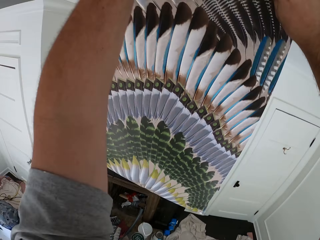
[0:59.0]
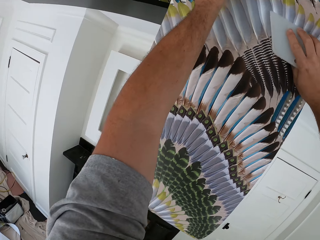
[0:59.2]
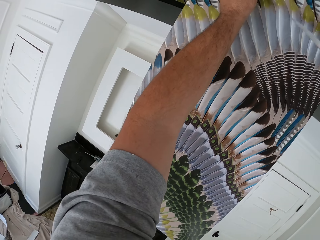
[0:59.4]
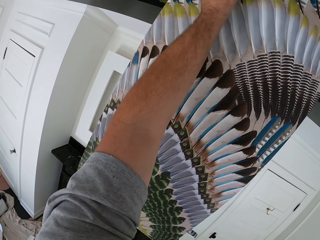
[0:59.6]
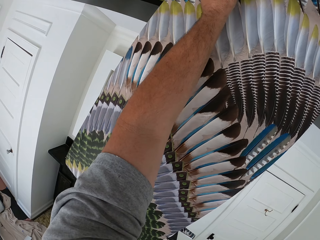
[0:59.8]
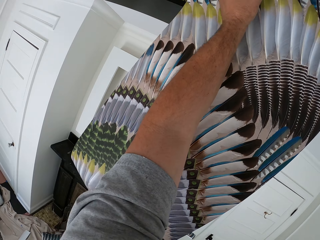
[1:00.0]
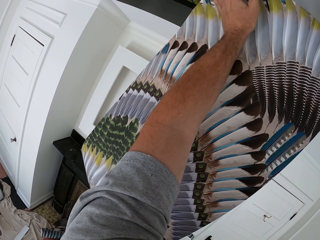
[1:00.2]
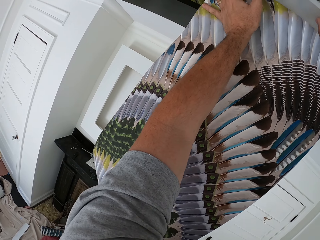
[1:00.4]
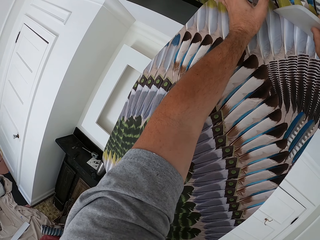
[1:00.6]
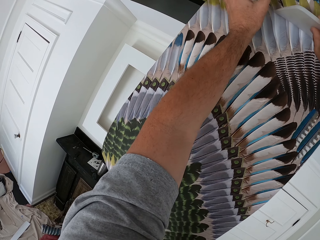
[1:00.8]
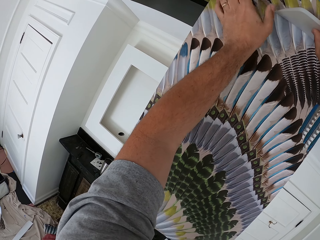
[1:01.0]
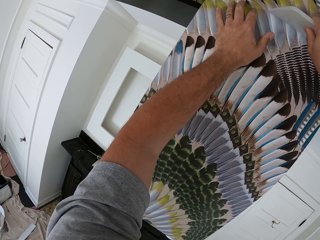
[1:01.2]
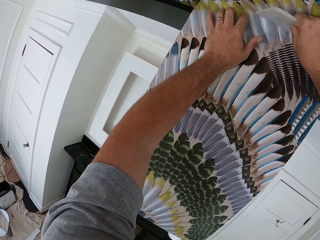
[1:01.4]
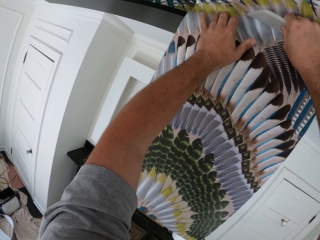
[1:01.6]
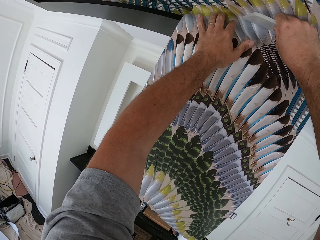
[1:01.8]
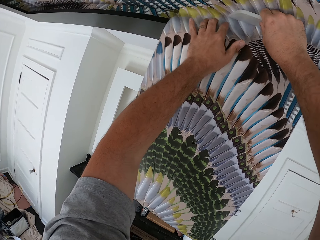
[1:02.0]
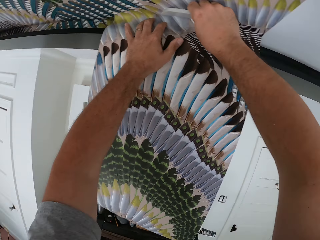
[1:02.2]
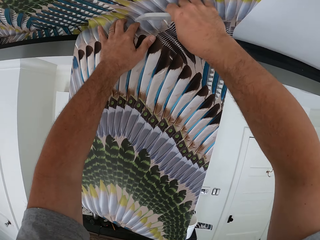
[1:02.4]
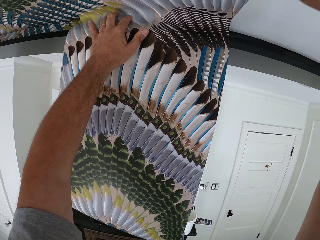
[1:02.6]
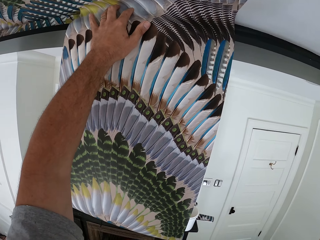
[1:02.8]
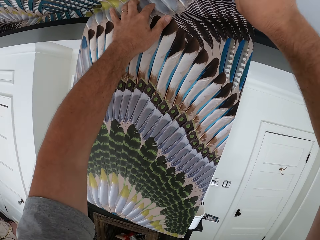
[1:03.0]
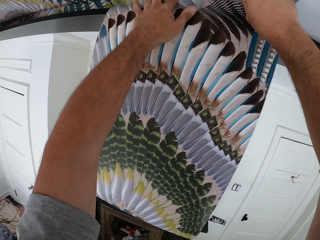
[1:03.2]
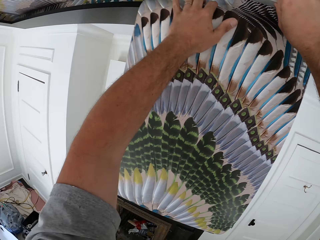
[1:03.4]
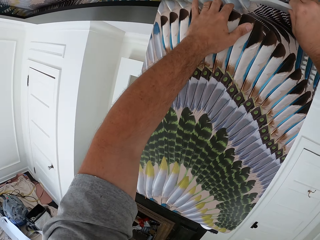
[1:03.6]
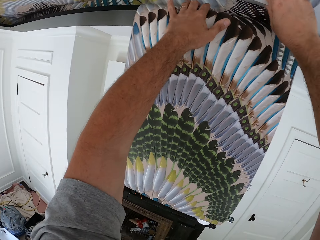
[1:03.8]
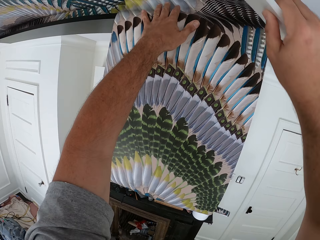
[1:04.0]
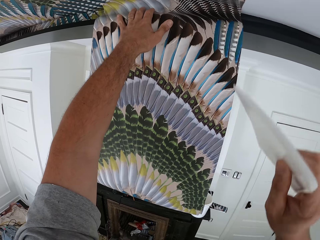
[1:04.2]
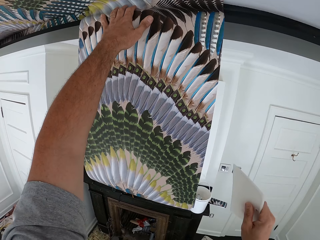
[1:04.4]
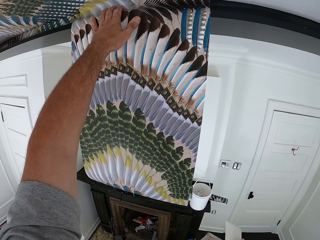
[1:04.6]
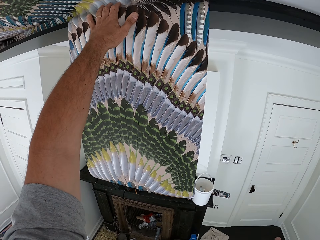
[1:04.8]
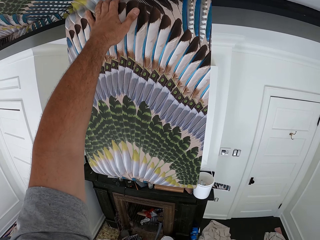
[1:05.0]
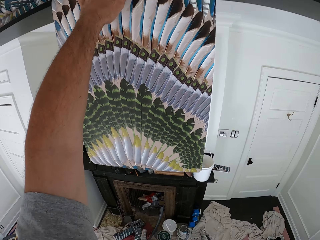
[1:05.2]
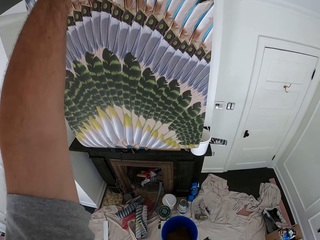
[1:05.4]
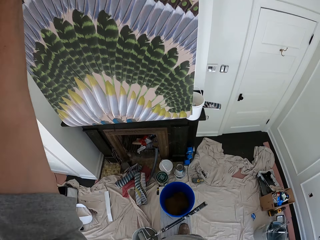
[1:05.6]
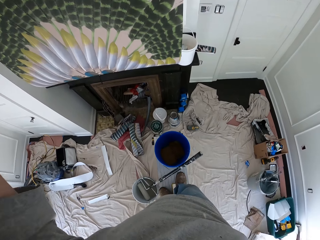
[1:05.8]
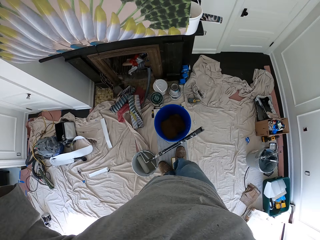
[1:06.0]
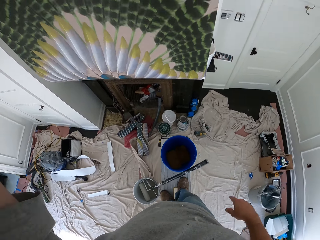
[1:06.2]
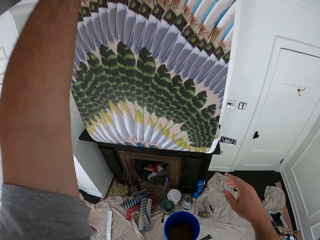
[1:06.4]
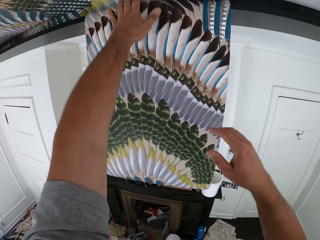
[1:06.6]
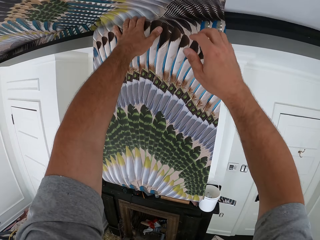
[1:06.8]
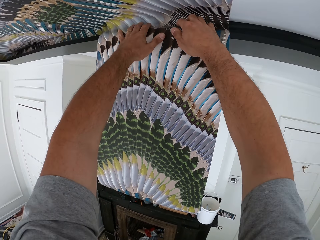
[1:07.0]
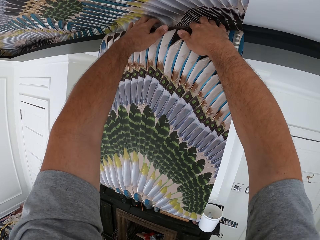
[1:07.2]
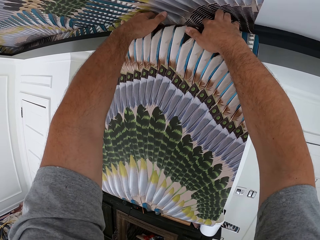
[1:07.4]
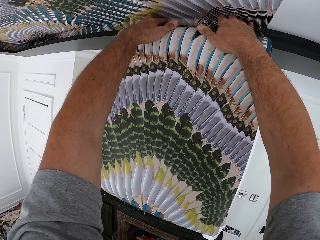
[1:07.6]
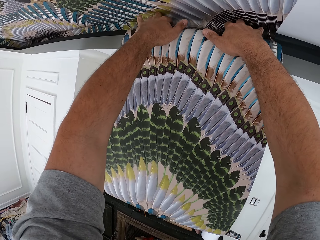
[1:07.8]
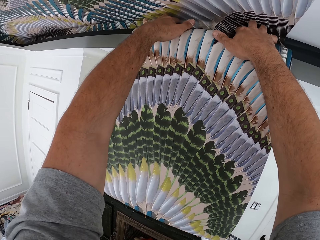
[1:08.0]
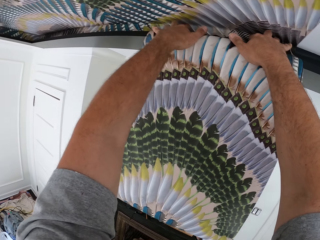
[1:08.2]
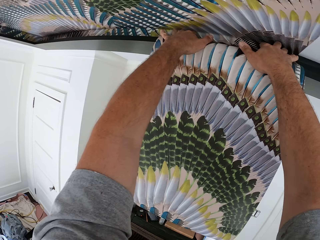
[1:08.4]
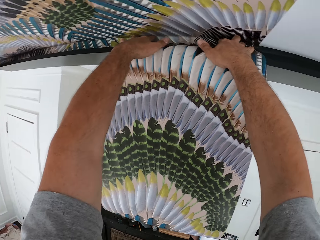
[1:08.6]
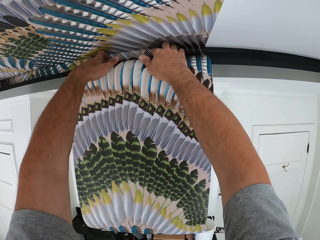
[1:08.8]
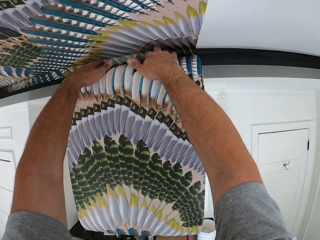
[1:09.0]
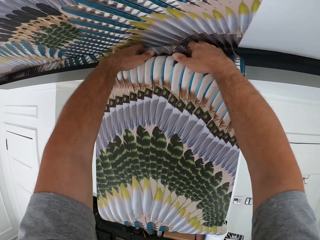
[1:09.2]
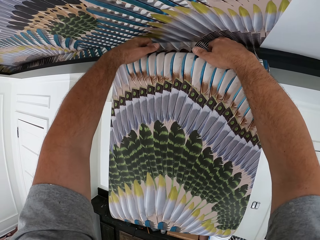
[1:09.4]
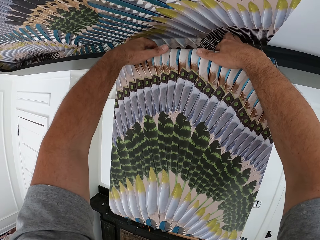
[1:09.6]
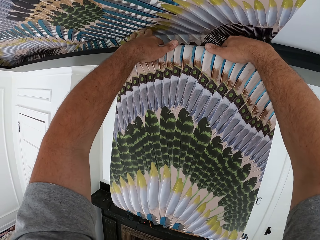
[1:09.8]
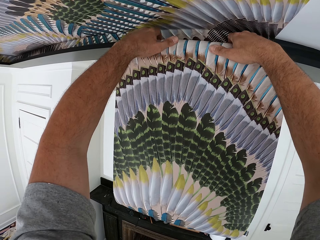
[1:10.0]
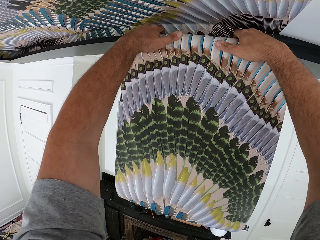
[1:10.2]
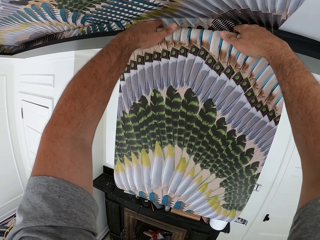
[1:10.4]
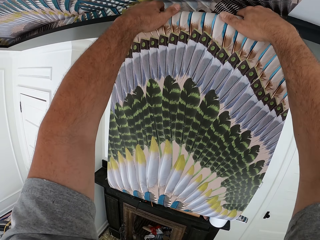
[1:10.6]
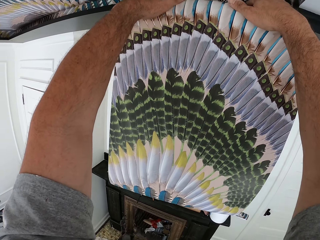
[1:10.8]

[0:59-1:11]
The camera wearer makes a step on the bench. He sticks the wallpaper on the ceiling and rubs the wallpaper using something. He puts a scraper in his pocket. He applies the wallpaper on the ceiling with both hands.

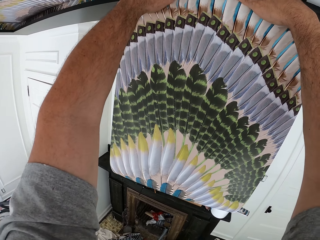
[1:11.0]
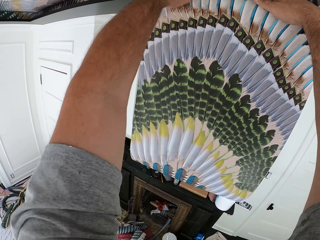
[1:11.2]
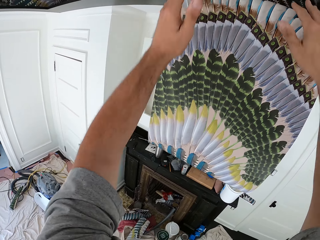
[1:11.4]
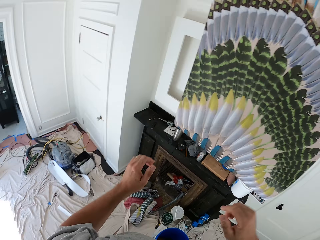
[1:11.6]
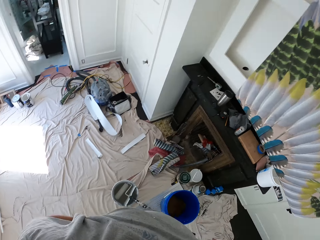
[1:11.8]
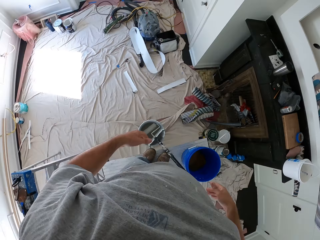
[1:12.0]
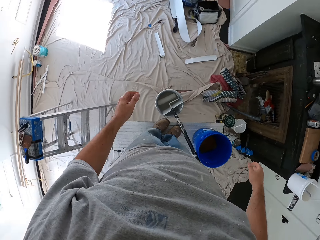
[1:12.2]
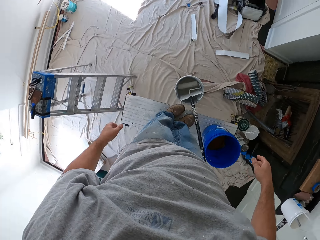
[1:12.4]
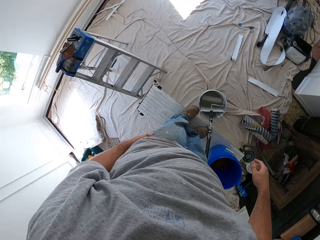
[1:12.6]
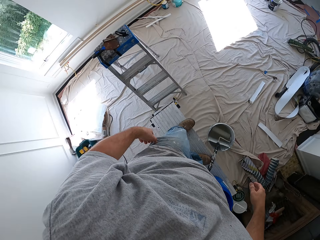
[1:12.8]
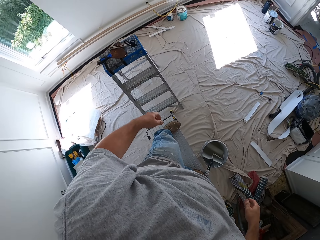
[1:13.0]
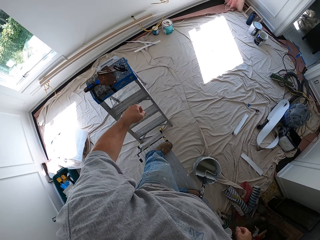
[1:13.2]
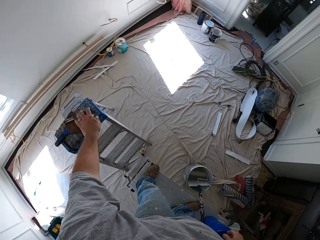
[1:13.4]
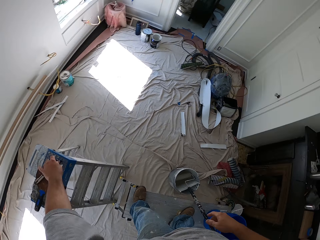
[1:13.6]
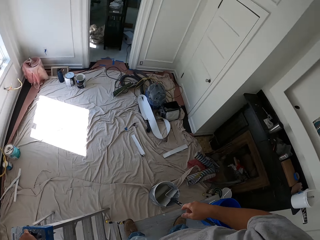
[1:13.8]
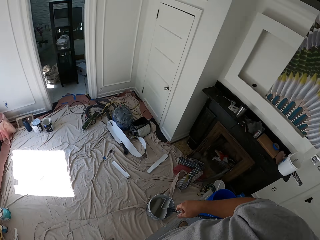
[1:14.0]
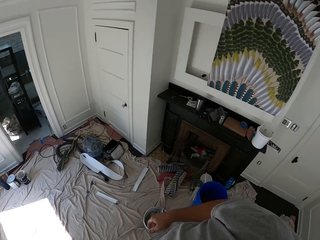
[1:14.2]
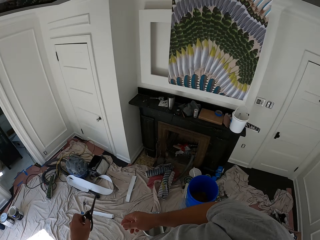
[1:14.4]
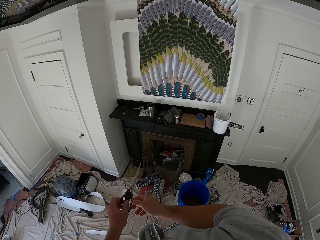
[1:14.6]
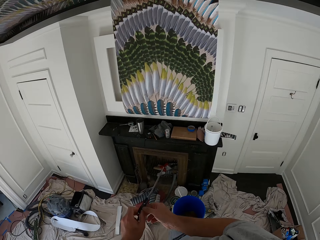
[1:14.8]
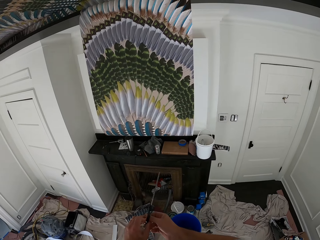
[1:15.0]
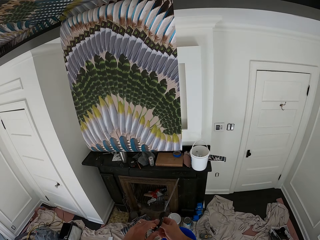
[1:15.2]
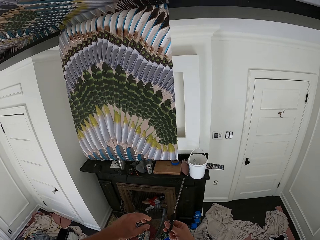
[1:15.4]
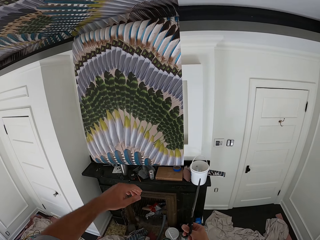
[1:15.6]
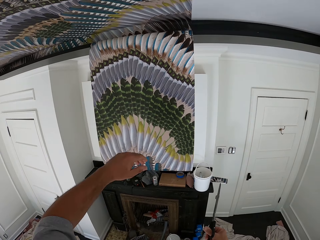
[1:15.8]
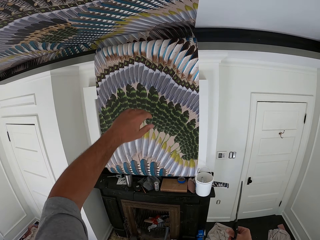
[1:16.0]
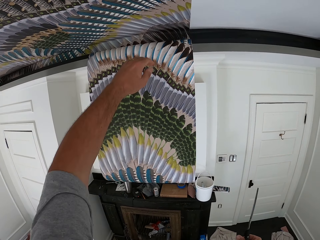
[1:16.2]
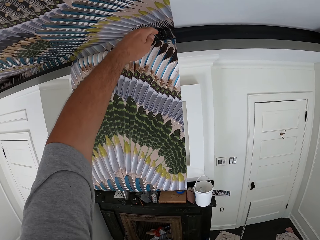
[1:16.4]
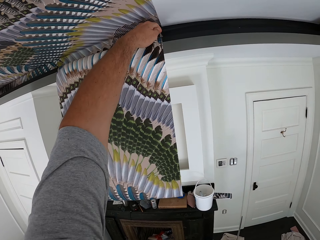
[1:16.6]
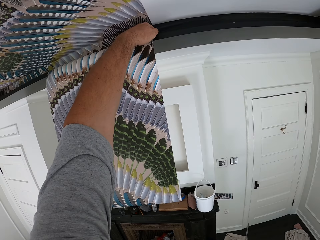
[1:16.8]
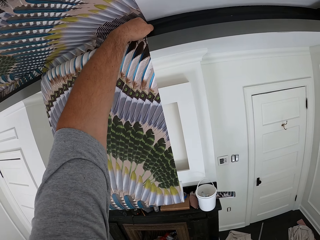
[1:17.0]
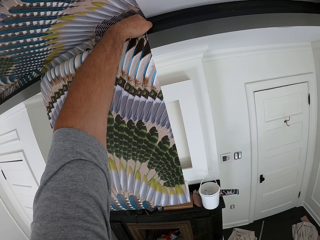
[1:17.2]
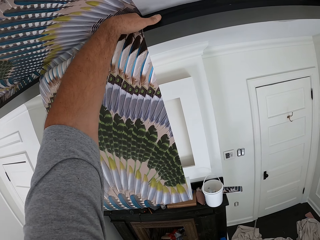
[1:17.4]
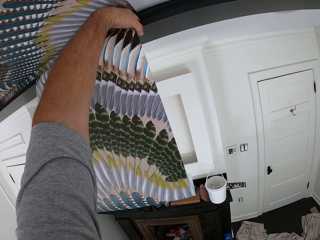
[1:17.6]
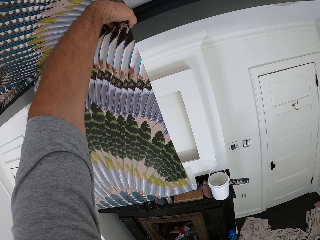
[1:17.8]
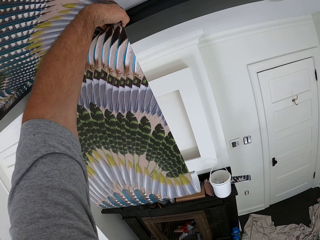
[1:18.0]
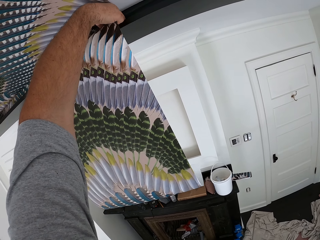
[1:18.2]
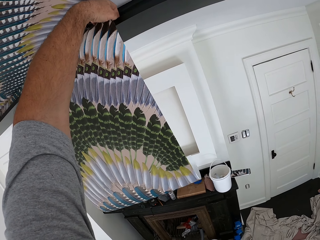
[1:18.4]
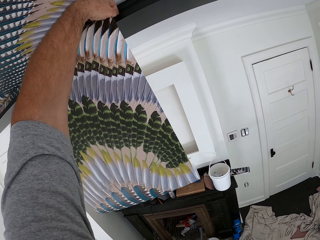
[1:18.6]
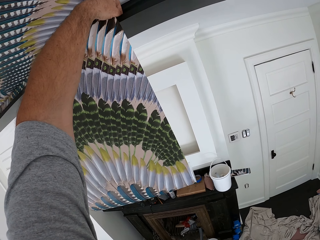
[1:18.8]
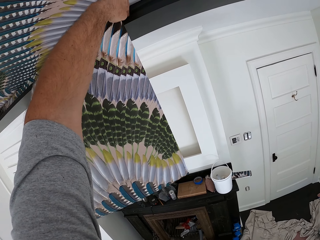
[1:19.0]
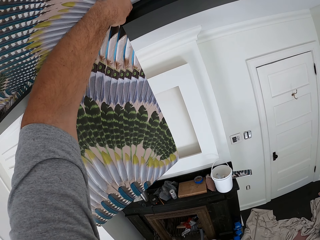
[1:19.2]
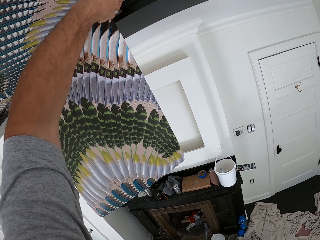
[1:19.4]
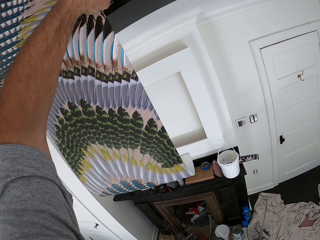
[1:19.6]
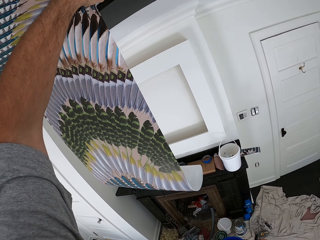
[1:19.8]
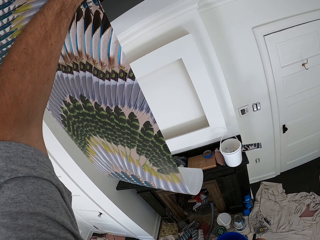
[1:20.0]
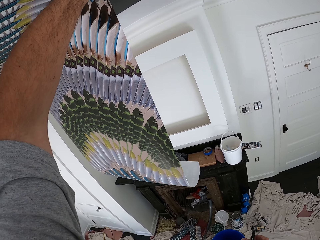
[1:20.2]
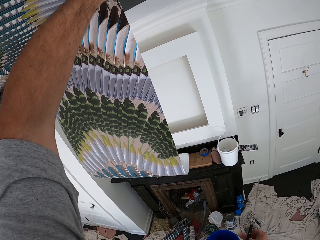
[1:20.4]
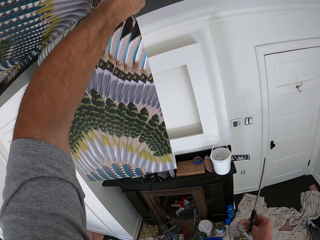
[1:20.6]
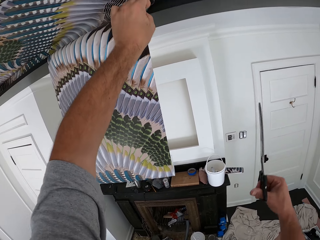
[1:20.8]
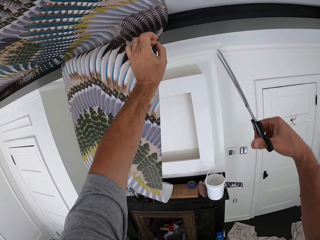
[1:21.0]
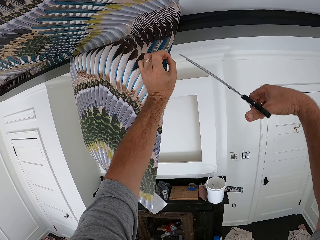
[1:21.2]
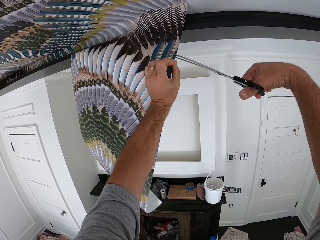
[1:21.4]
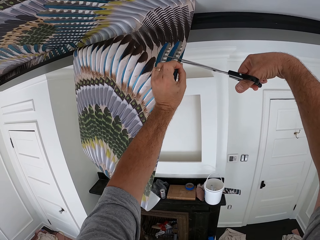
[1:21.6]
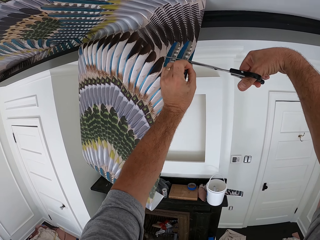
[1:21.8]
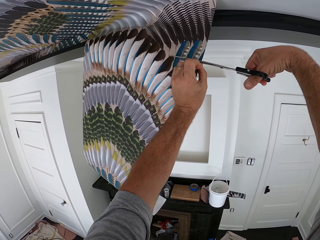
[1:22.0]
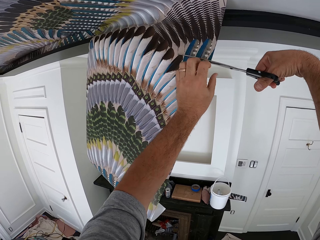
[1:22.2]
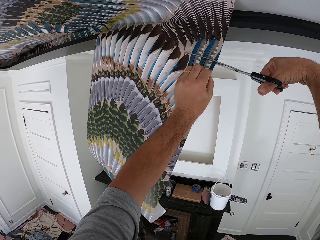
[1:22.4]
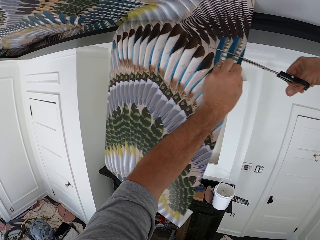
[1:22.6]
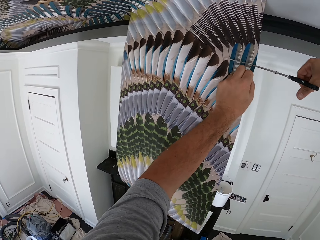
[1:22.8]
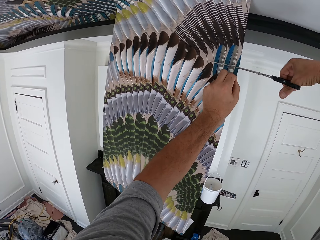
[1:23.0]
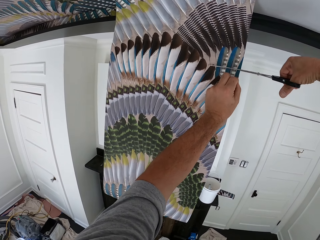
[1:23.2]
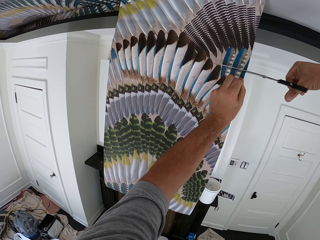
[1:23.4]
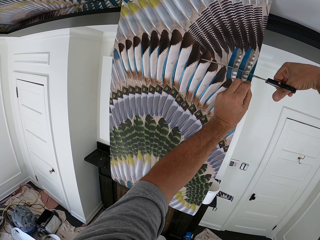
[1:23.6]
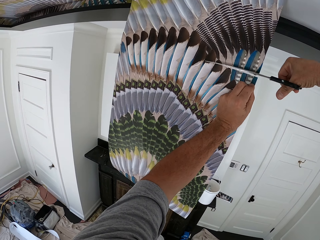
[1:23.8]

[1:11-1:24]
The camera wearer looks down. They grab scissors. They cut the excess wallpaper with the scissors.
